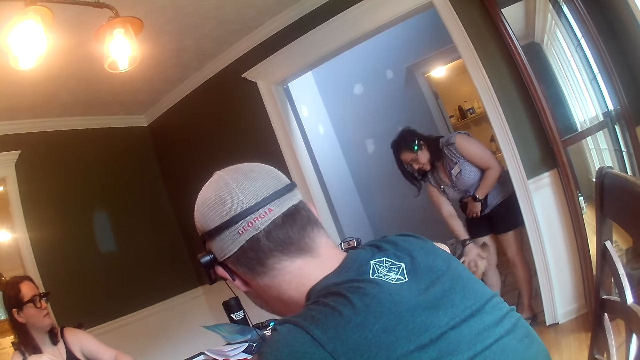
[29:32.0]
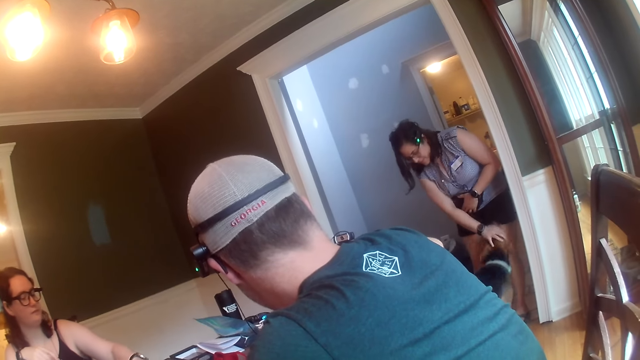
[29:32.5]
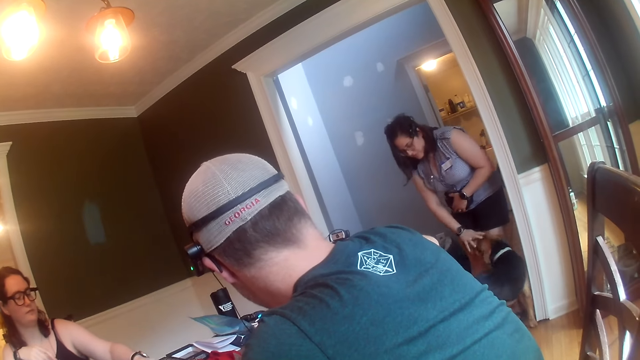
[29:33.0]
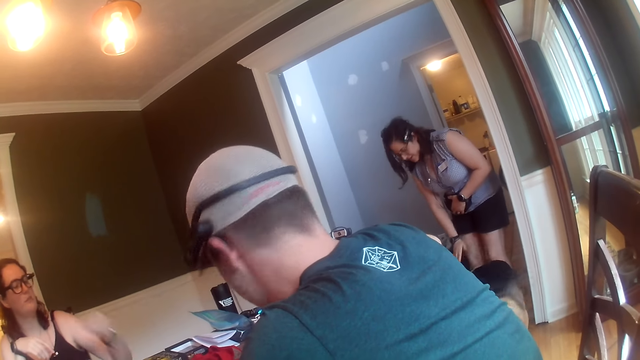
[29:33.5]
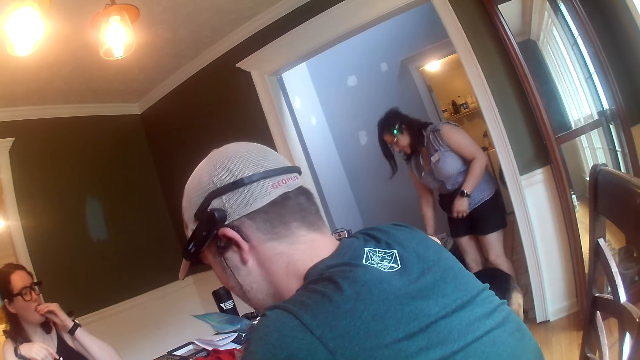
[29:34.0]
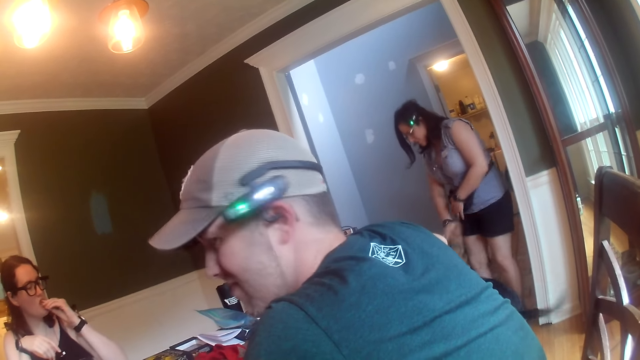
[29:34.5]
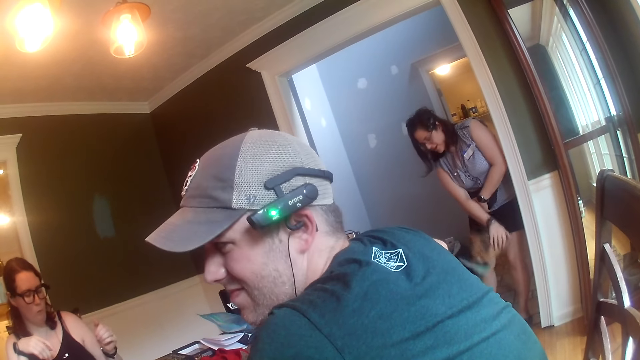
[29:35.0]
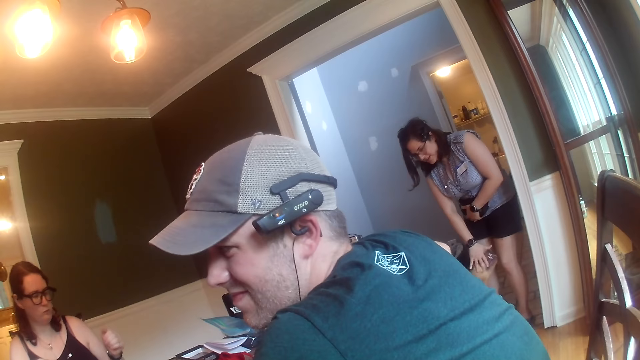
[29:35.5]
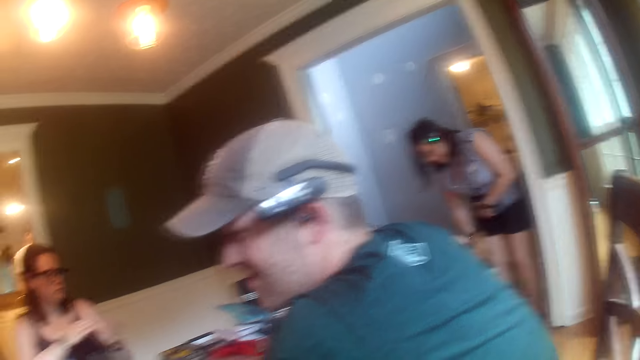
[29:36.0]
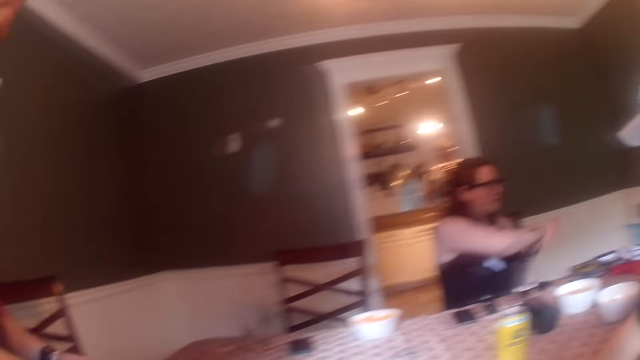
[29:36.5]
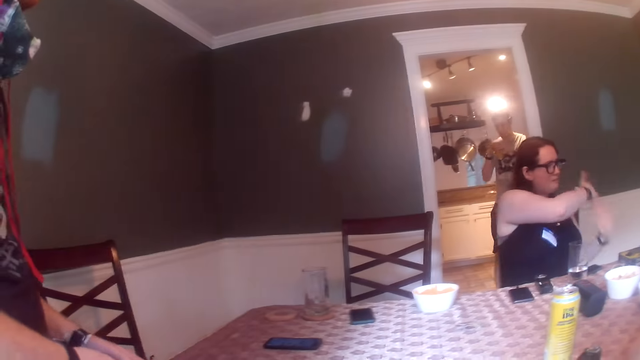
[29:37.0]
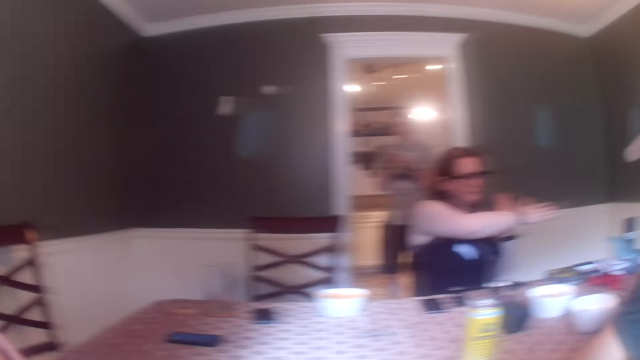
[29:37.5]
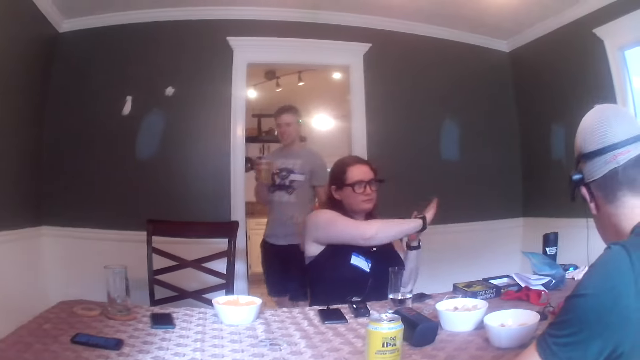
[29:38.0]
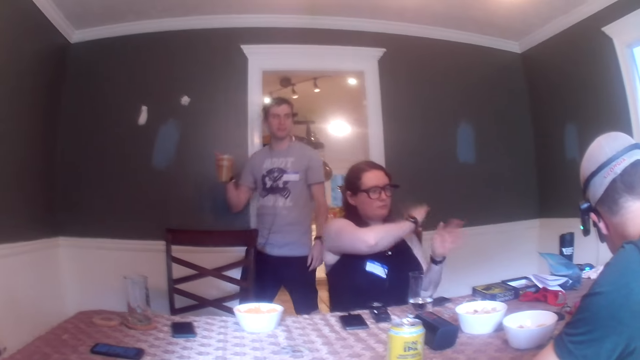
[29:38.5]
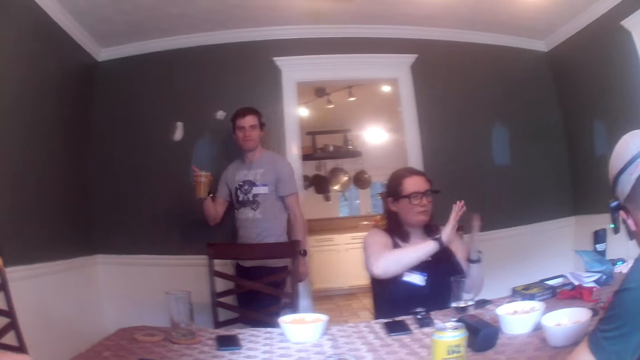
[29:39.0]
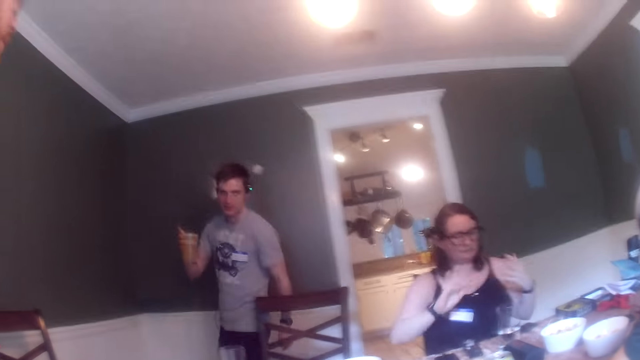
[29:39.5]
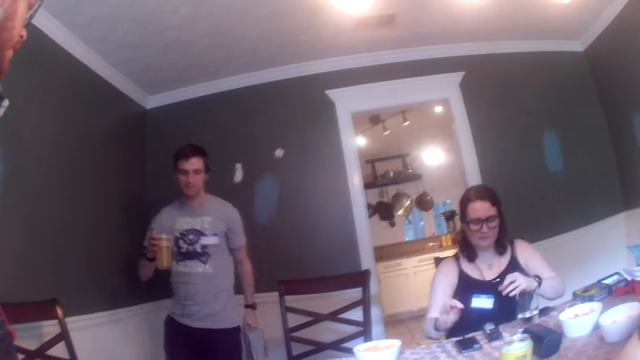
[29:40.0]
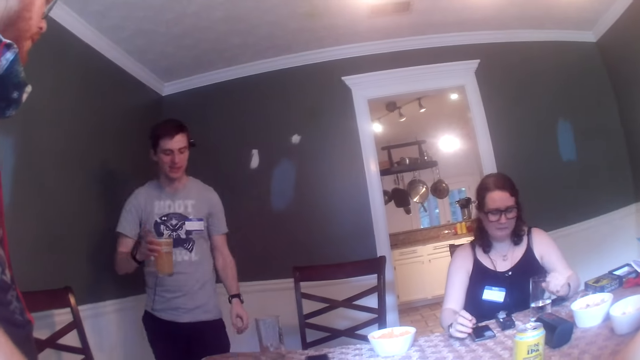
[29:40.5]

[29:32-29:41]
A lady eats the snacks. The lady rubs both hands. A man walks in the house, interacts with everyone and holds a tumbler.

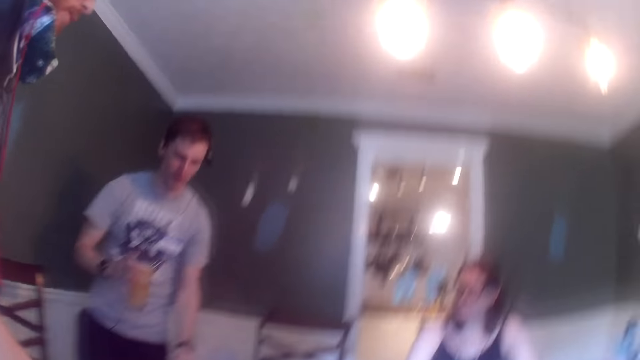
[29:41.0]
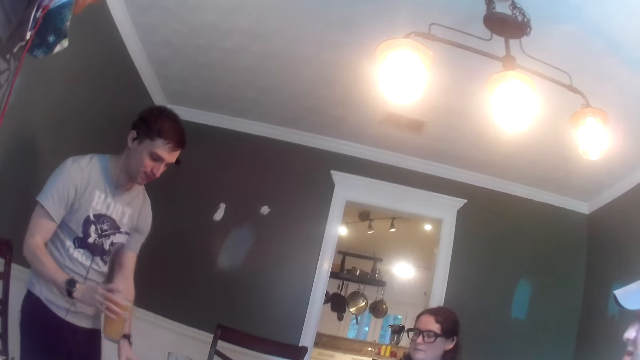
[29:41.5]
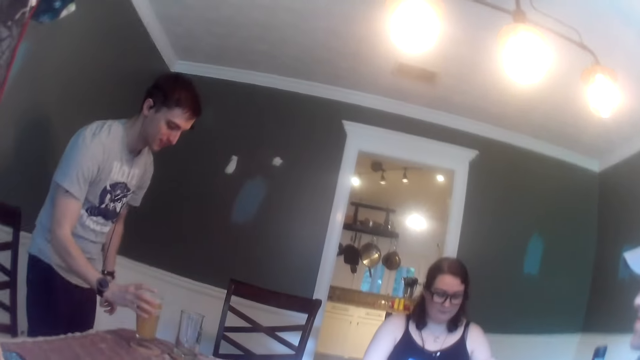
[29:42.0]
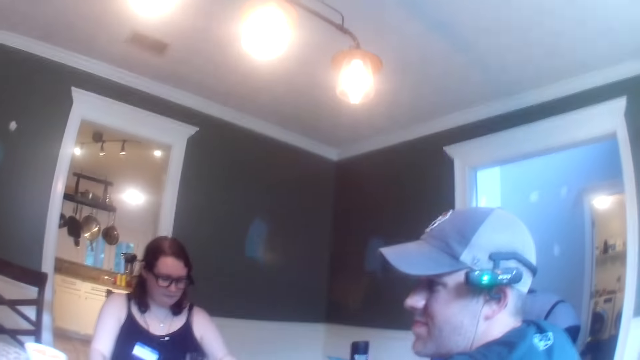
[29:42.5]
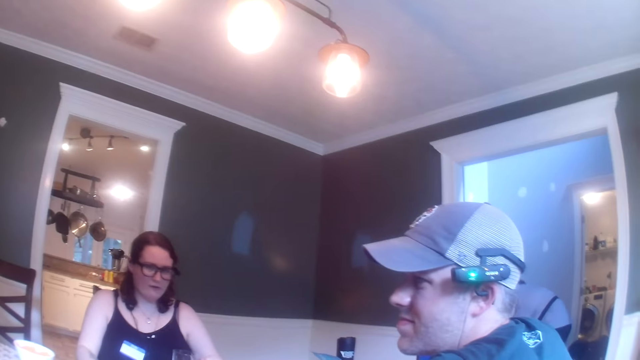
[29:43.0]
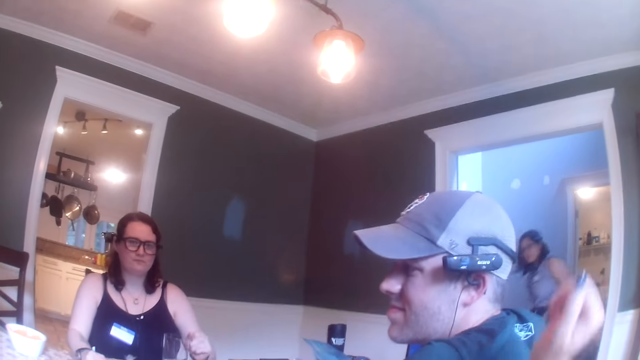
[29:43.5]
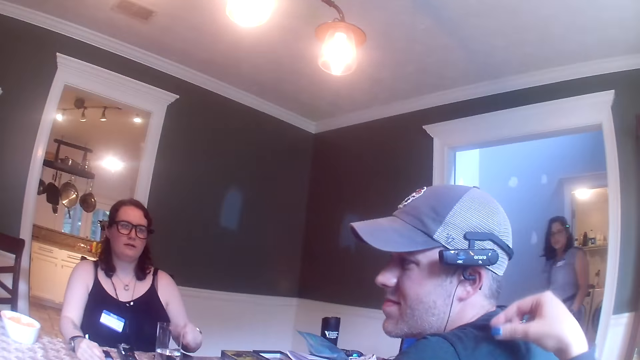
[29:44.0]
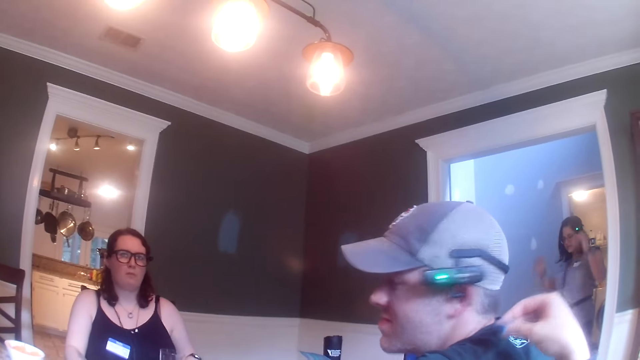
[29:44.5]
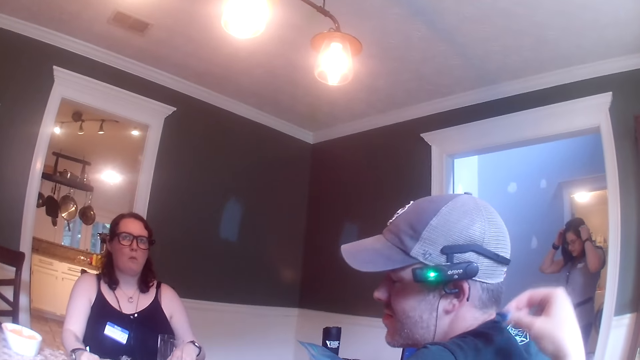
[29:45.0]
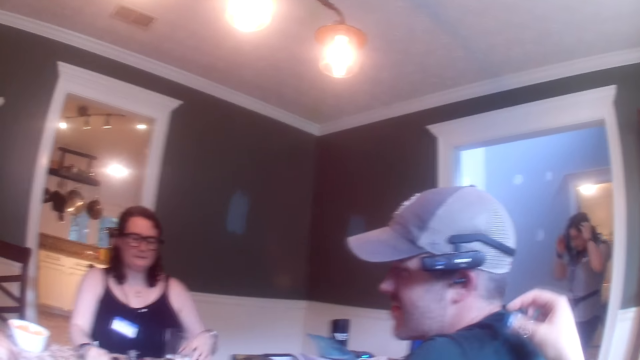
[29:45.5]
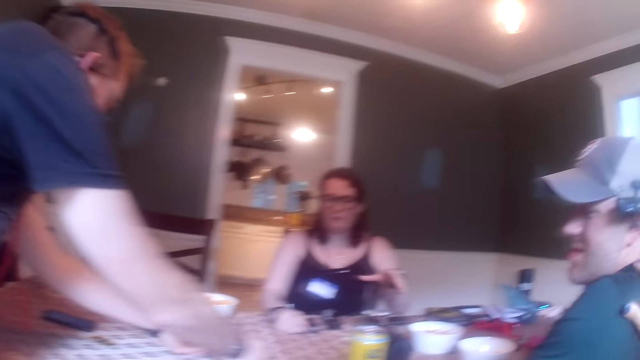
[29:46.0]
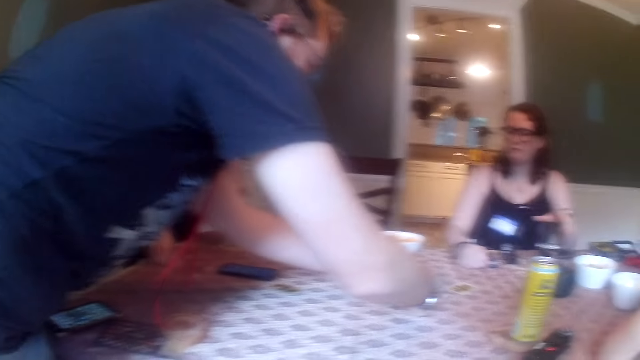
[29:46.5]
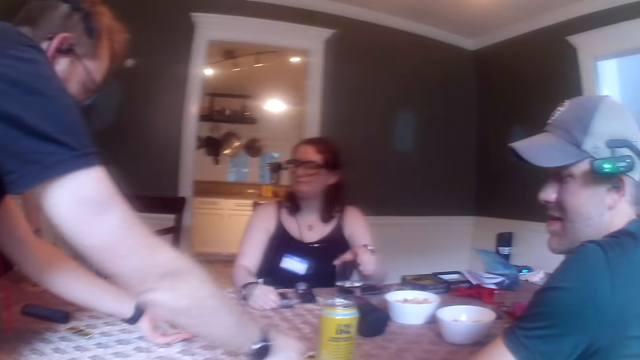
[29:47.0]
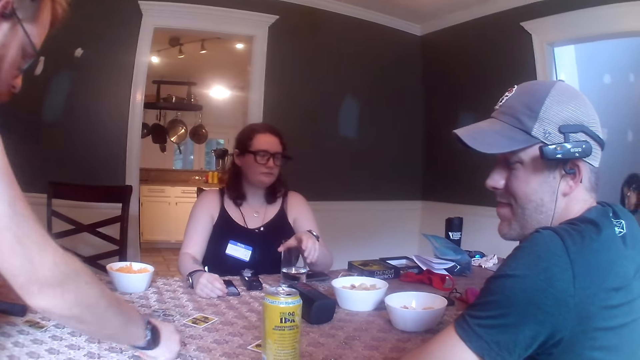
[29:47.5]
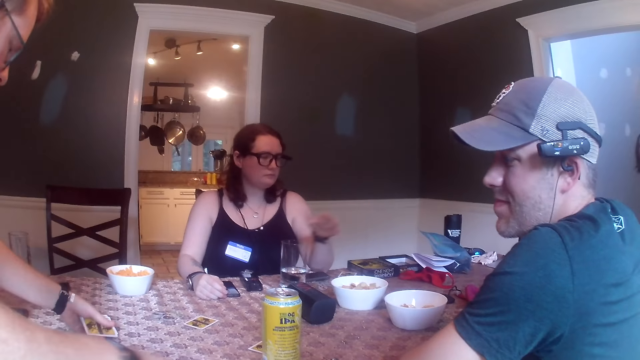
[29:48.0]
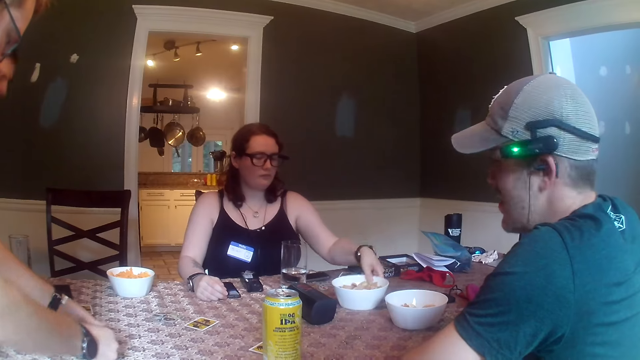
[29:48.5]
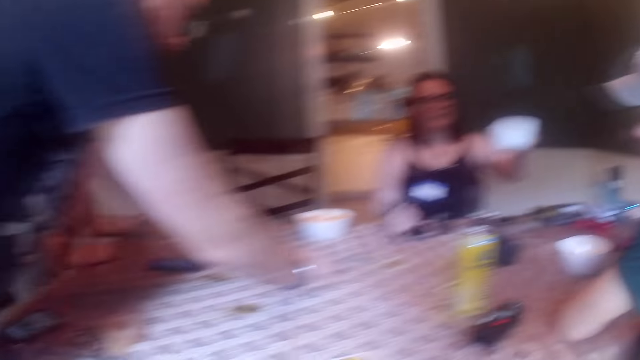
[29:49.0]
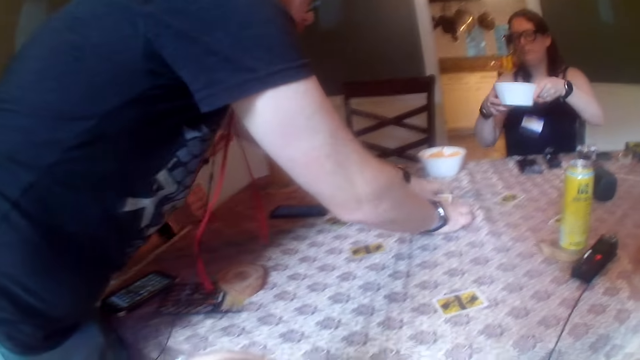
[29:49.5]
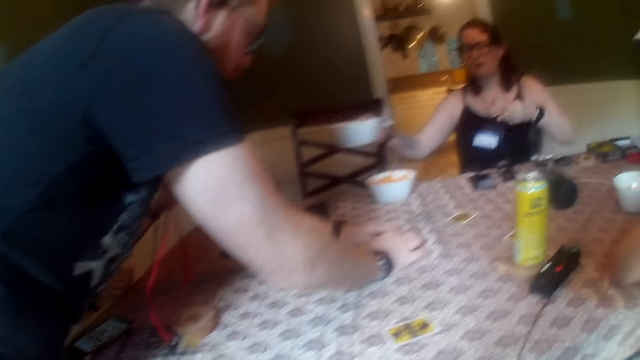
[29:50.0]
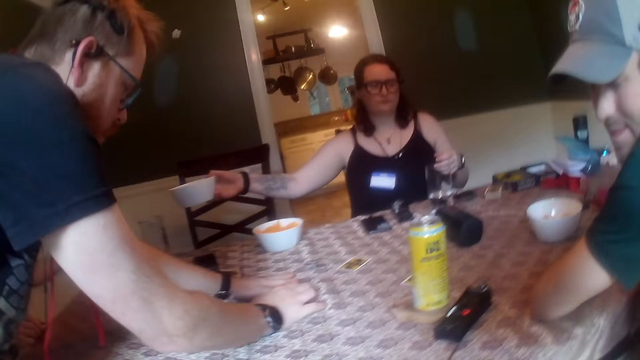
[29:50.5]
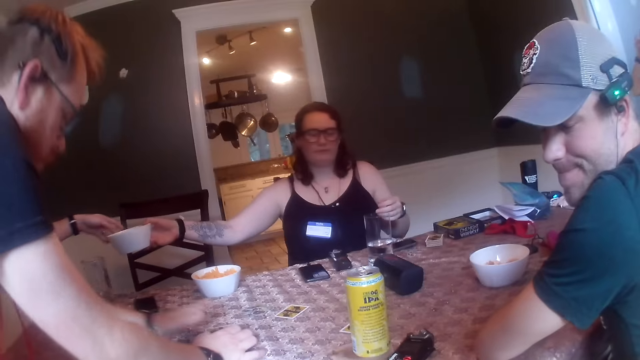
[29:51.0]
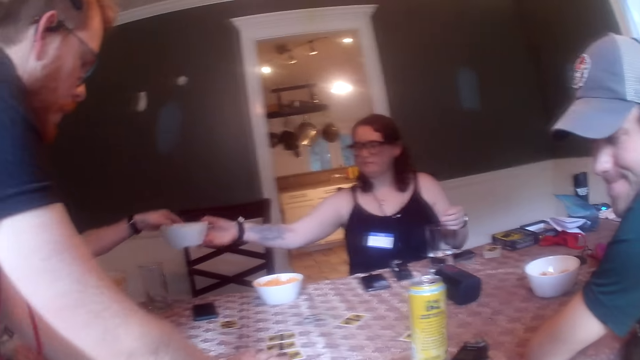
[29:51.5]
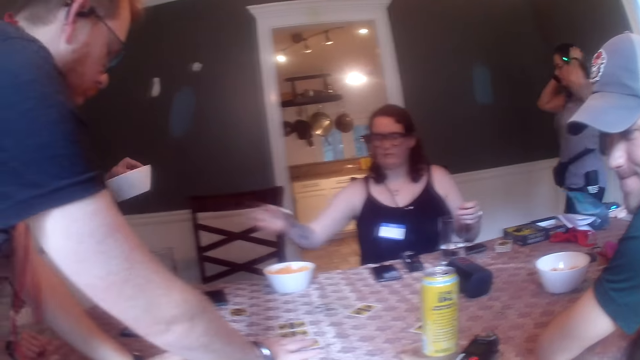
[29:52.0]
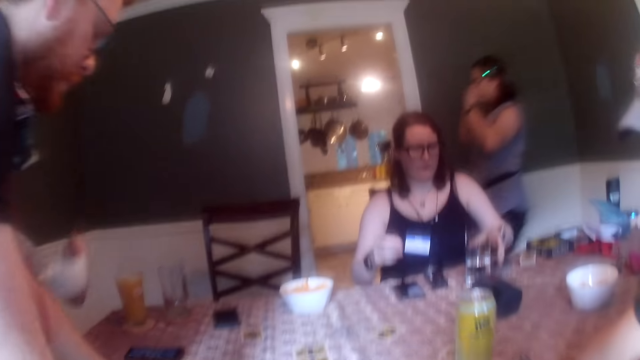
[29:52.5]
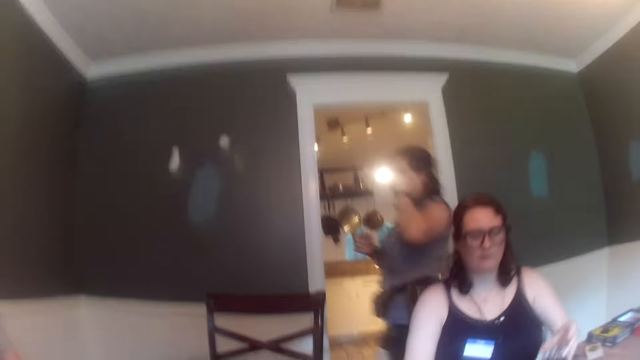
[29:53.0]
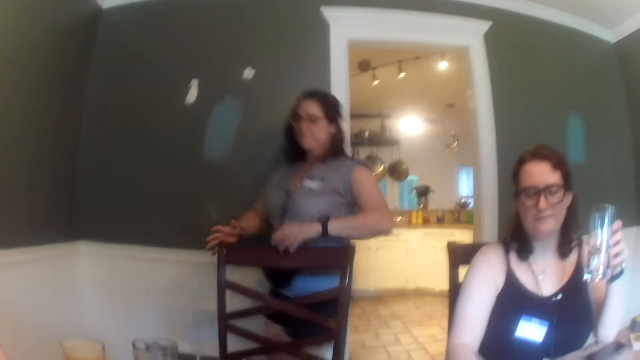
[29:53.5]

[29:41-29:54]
A man places the tumbler on the table. The camera wearer touches another man's shirt with her right hand. A lady fixes the camera. Another man shares some cards on the table with both hands. A woman holds a glass. The woman takes the plate or bowl with the snack from the table. The woman passes the plate from her left hand to her right hand. The woman passes the plate from her right hand to the first man. The first man collects the plate from the woman with his left hand. The lady walks in the house. The woman picks up a glass with drink.
